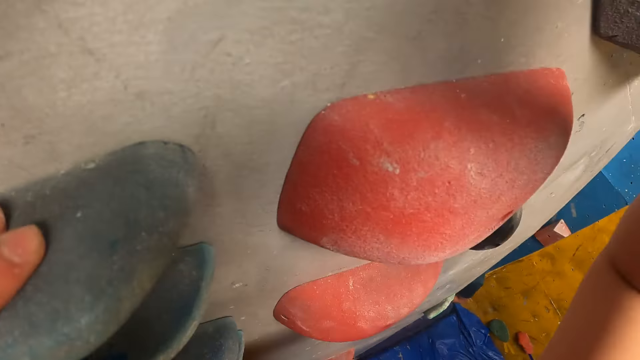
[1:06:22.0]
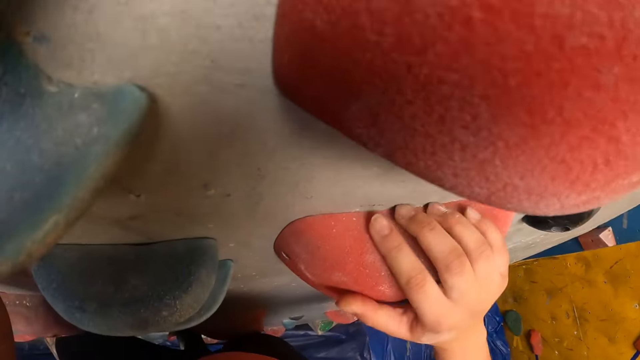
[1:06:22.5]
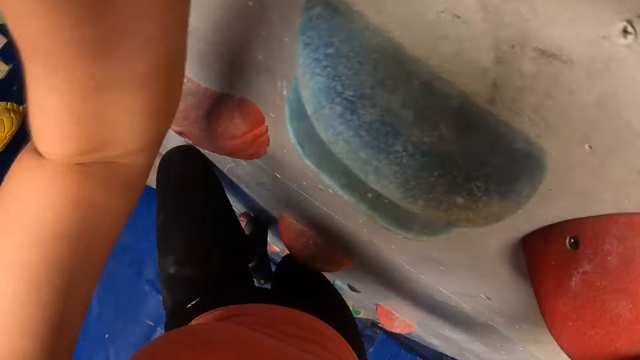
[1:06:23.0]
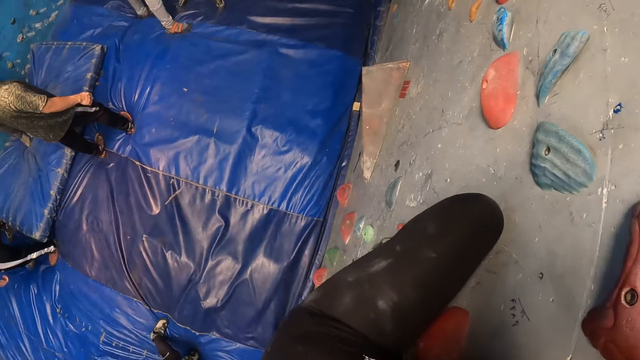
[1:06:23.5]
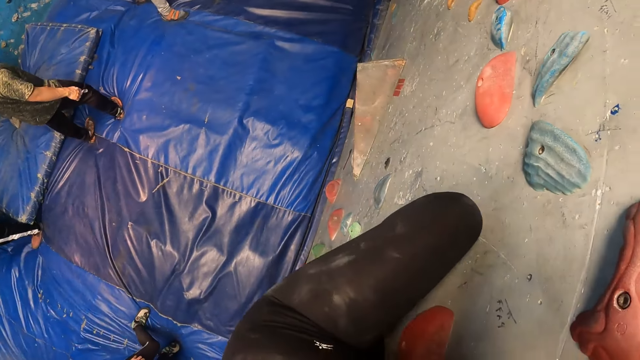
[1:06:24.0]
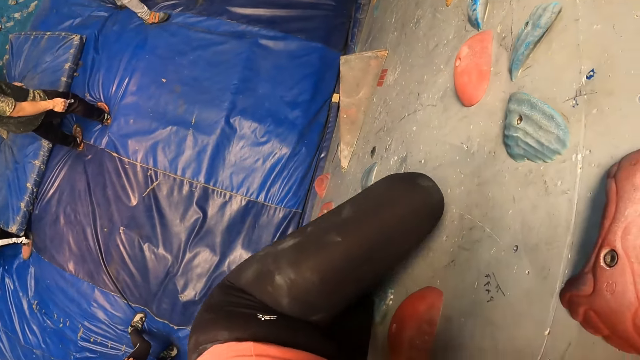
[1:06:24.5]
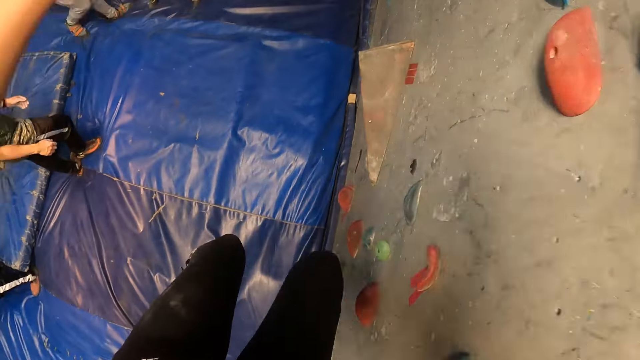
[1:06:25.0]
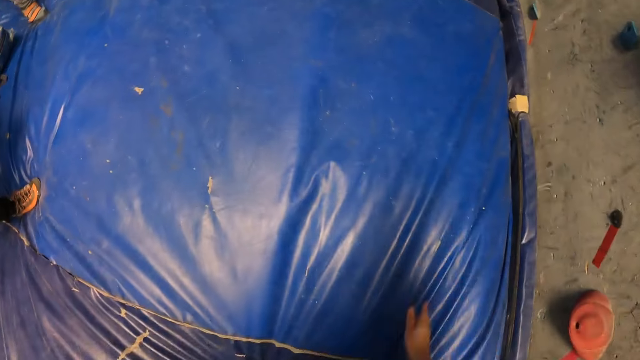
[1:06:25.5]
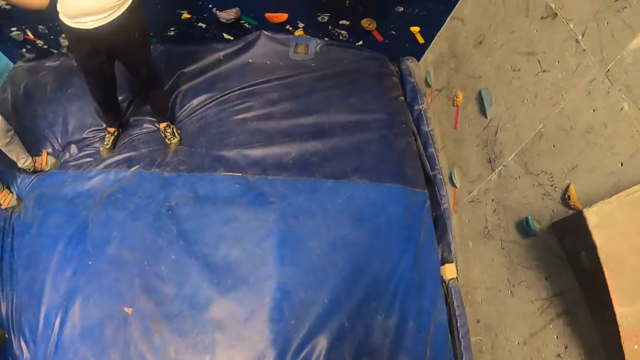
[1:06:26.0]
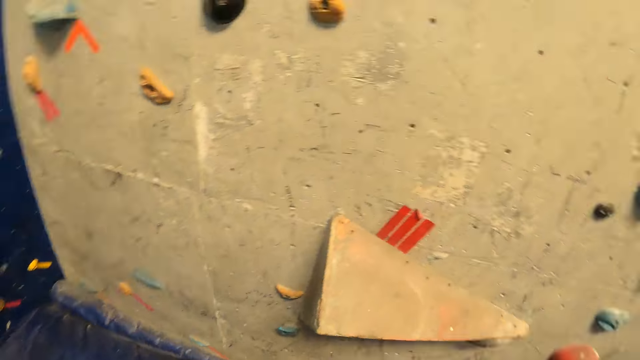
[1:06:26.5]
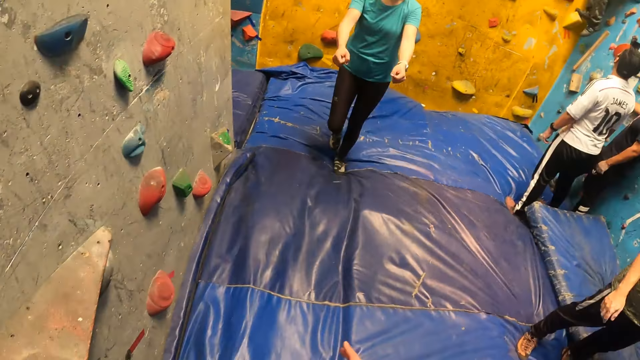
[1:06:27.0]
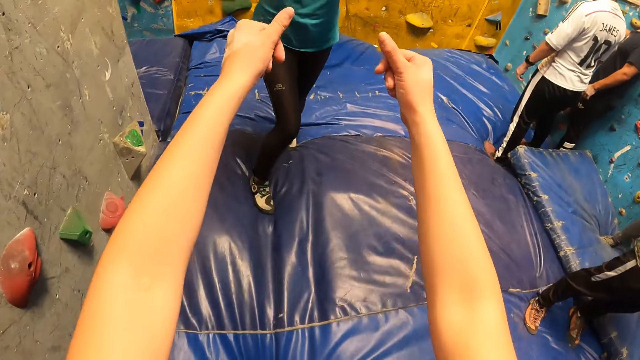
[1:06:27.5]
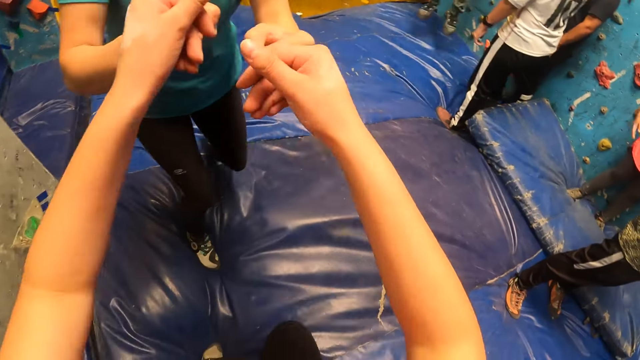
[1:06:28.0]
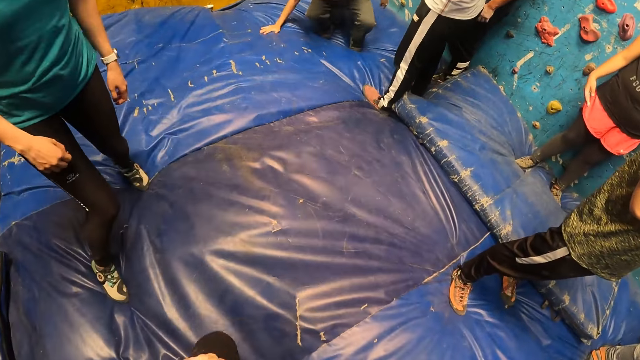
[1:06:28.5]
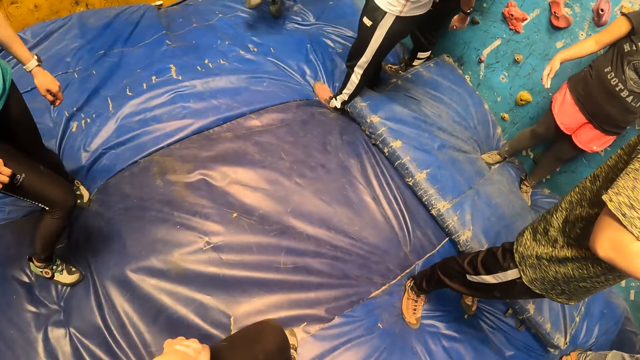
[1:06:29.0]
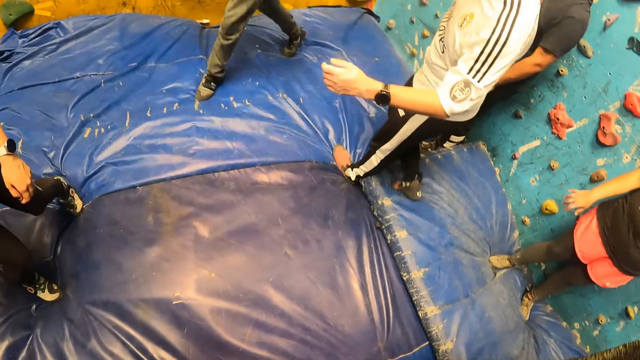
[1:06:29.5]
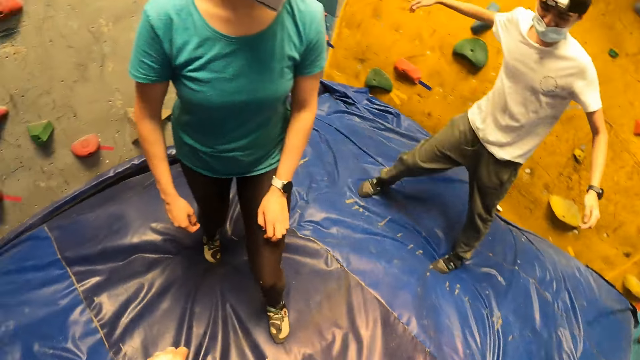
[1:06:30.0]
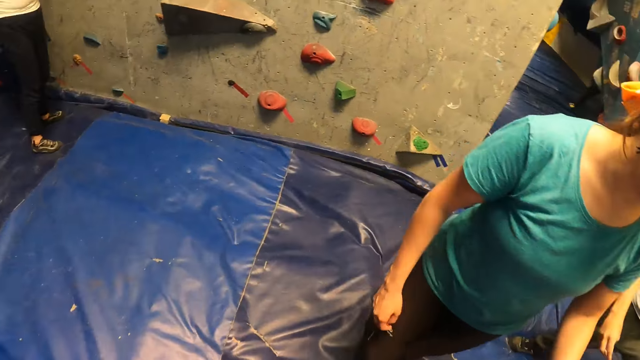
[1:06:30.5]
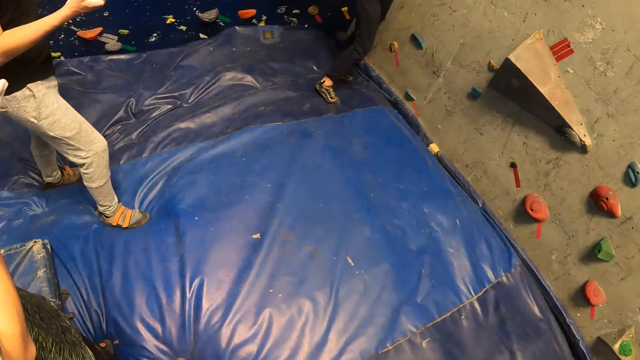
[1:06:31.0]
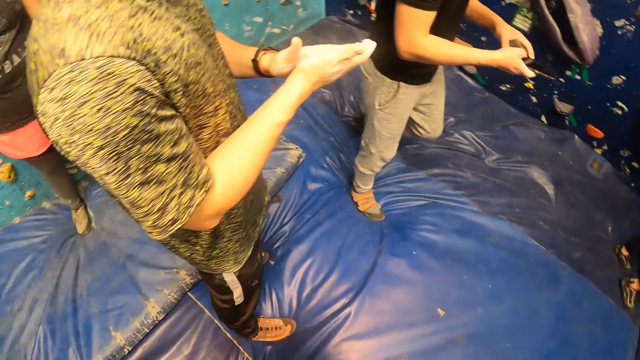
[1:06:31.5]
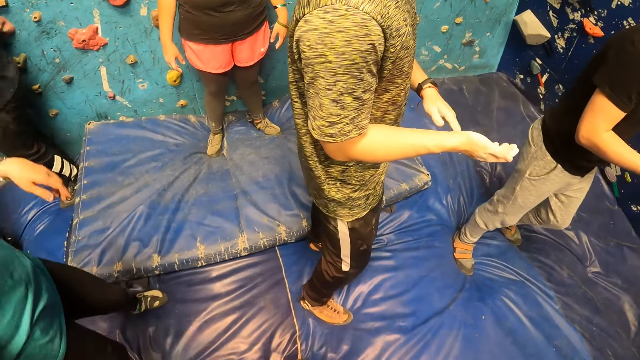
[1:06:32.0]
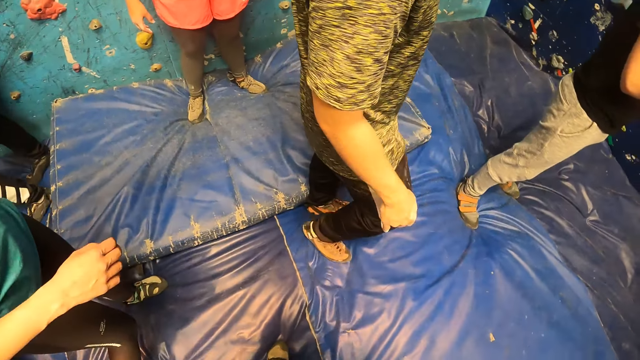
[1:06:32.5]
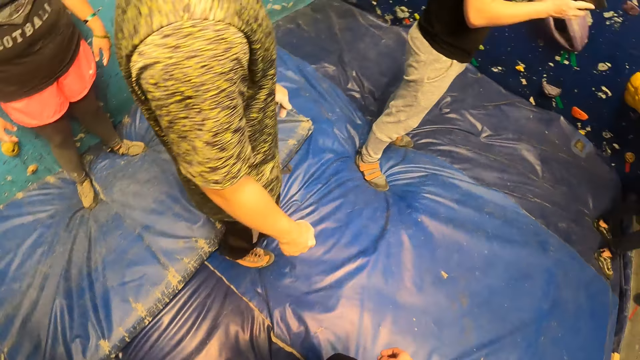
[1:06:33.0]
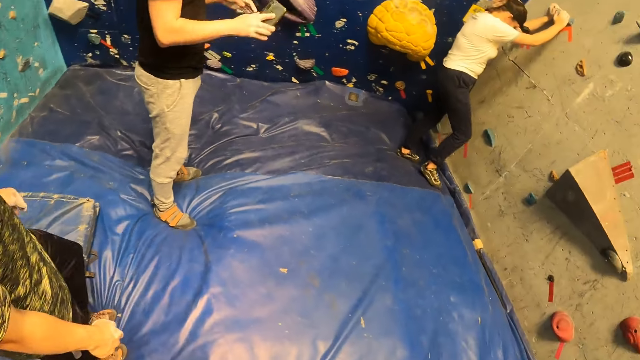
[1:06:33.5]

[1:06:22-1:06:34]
The camera wearer jumps to the ground. They press both thumbs with a woman. They hold hands with the woman. They look around.

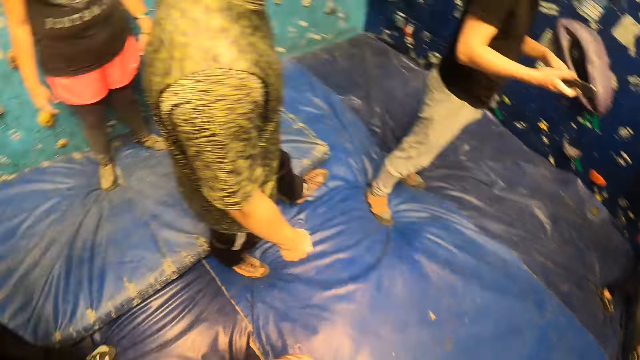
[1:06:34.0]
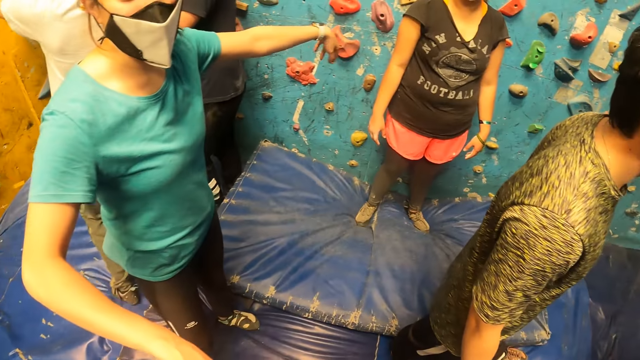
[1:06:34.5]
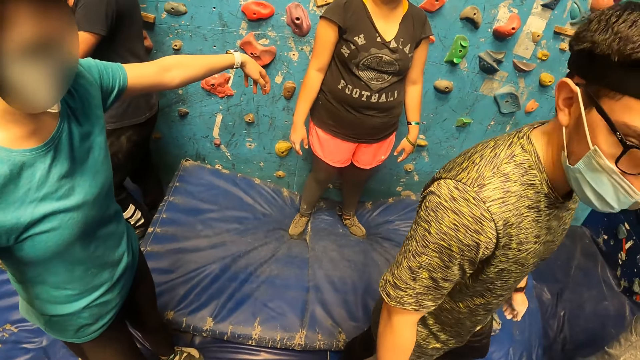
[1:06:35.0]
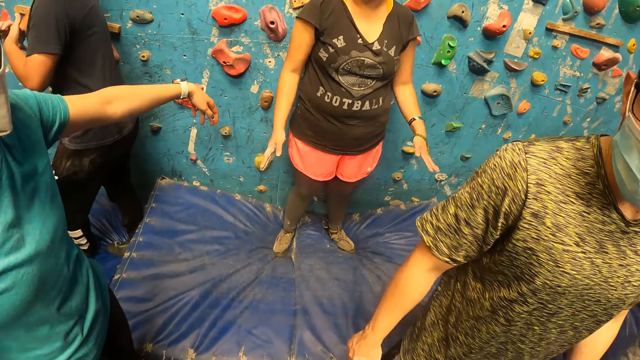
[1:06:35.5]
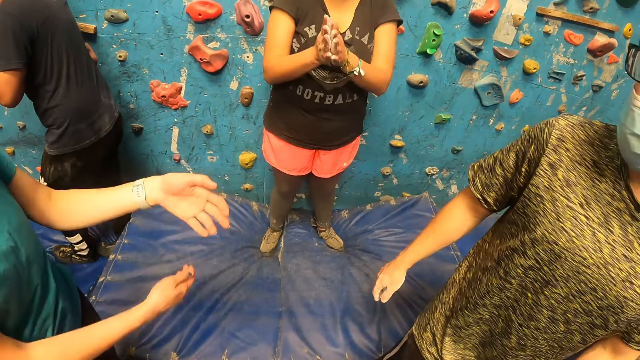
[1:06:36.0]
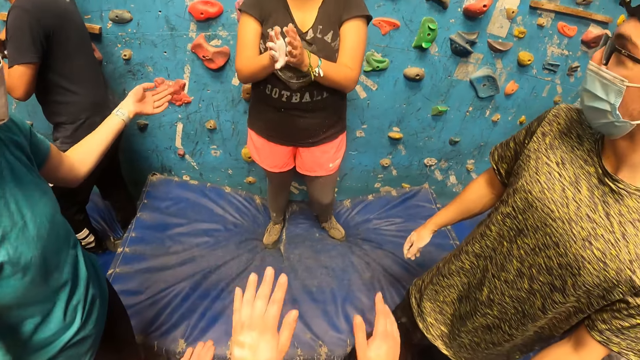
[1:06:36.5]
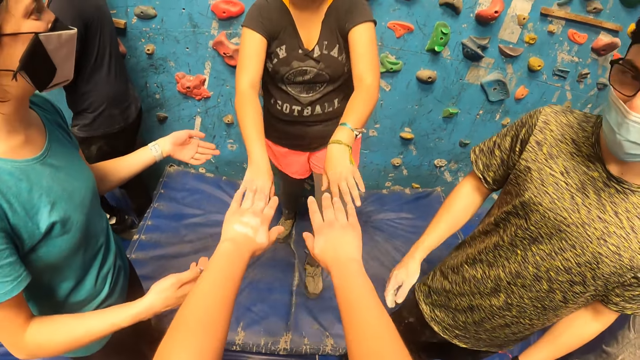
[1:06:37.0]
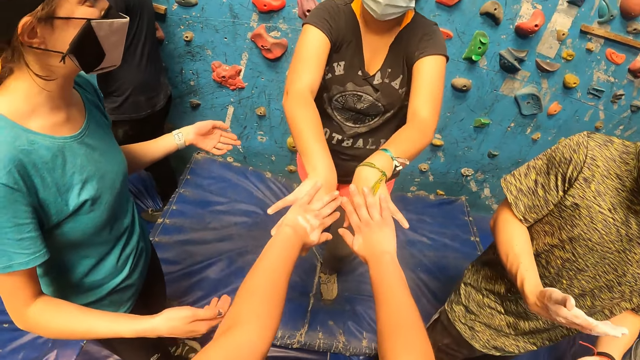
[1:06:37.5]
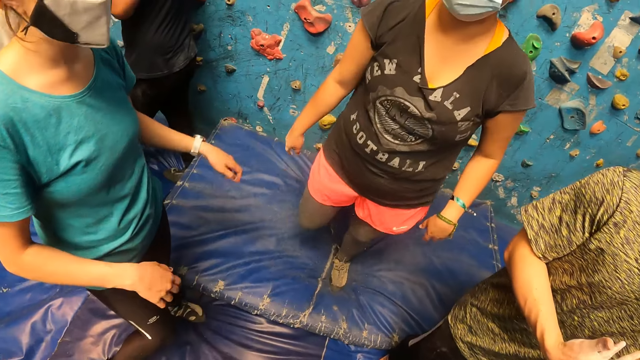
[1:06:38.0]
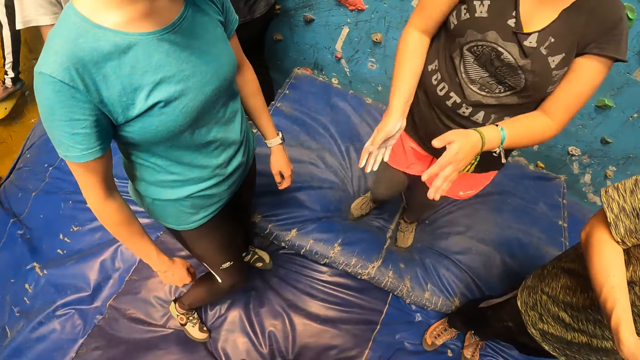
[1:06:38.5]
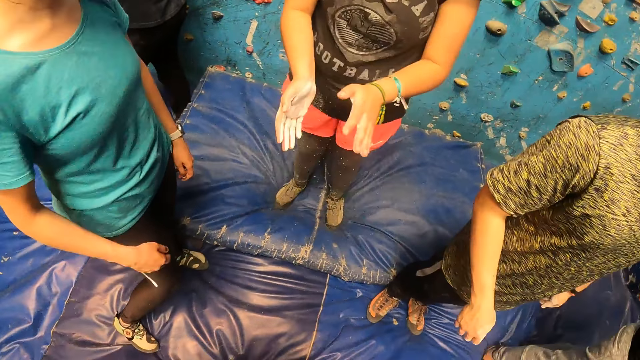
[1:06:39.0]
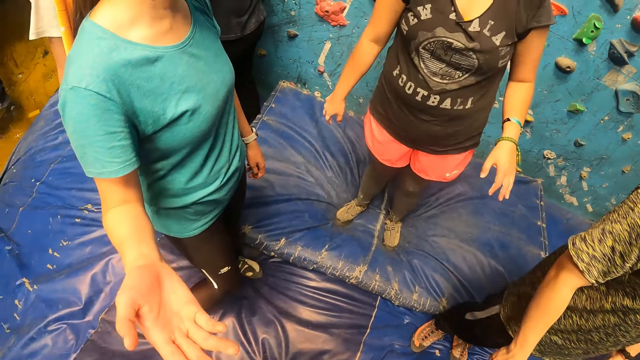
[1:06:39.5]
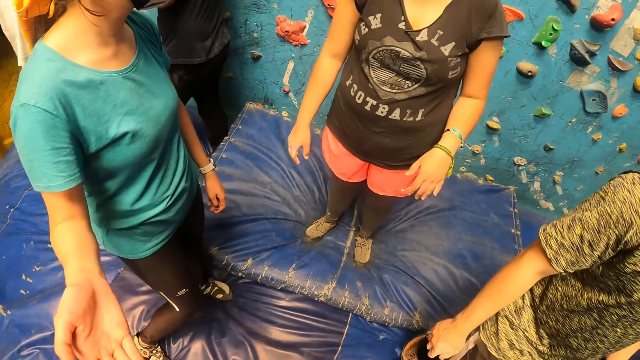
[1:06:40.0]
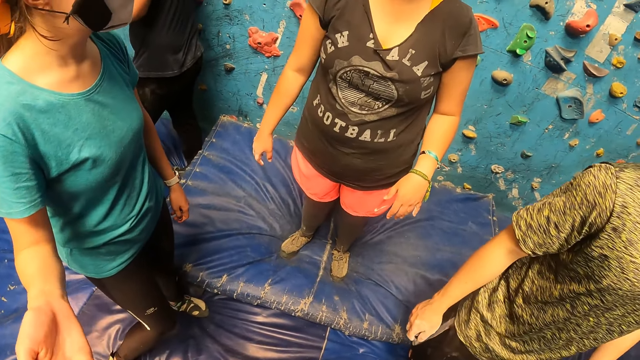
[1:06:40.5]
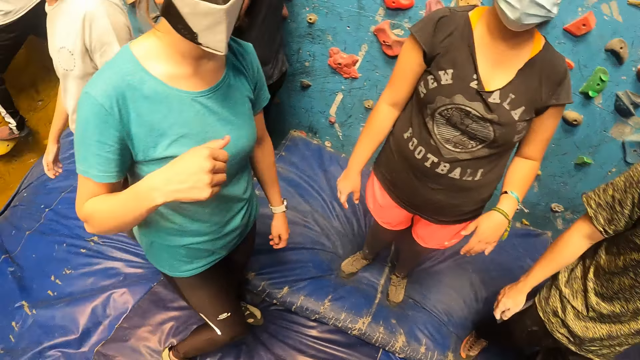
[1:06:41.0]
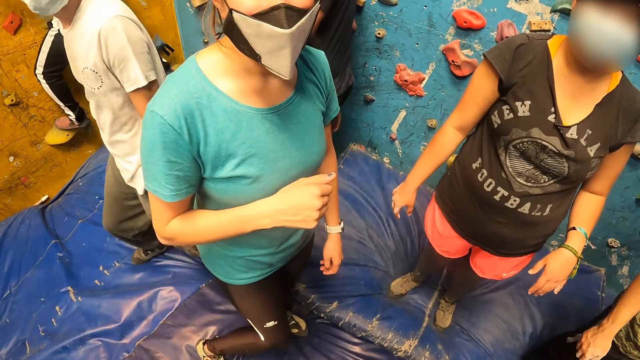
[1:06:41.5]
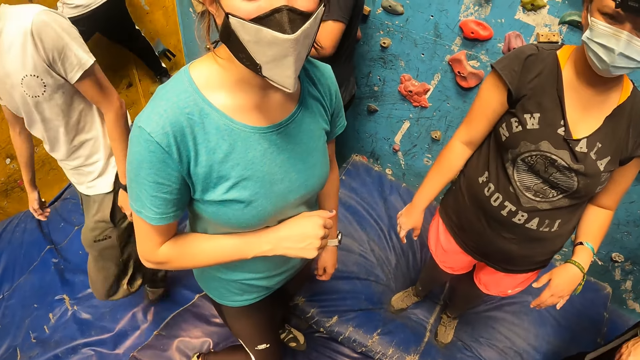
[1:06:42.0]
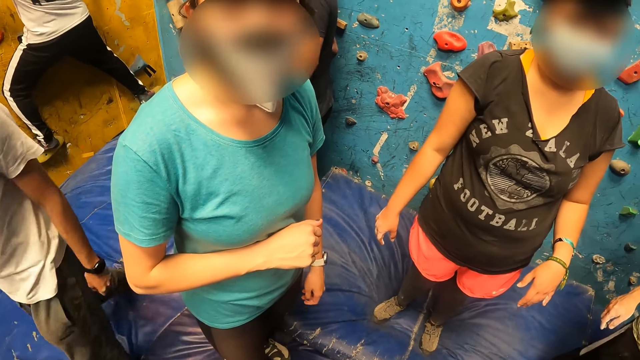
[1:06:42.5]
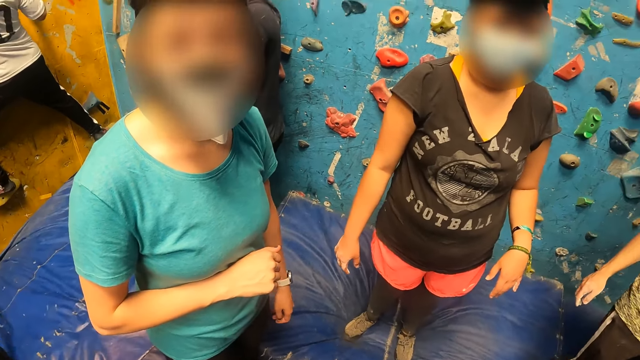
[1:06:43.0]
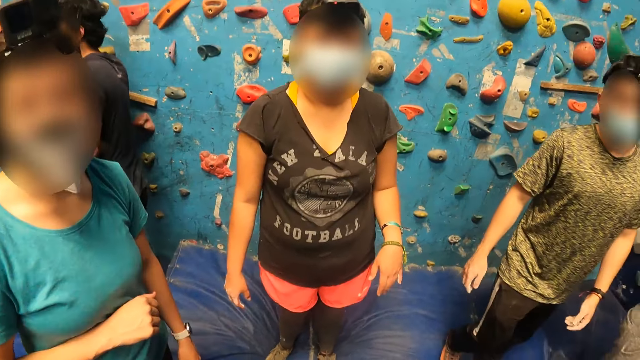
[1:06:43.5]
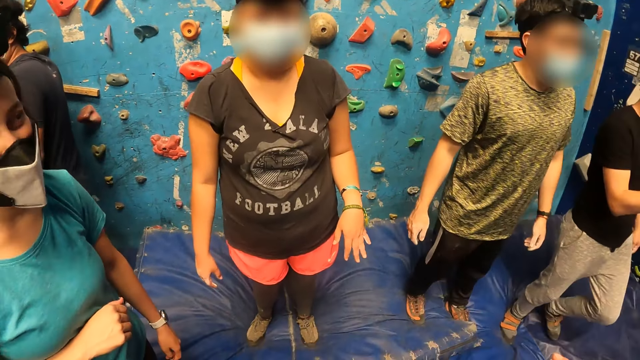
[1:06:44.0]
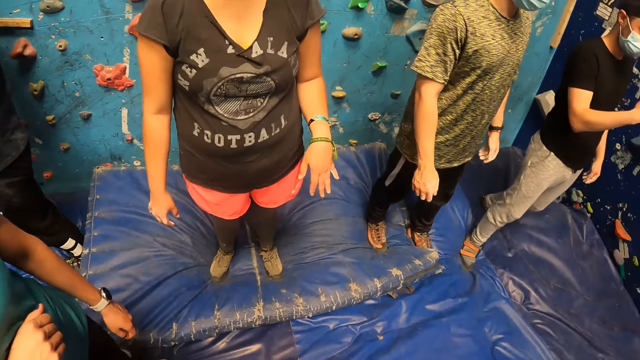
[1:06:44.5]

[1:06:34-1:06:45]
A woman claps both hands. The camera wearer holds hands with the woman. They touch the woman's hands with both hands. The woman claps both hands. Another woman interacts with the camera wearer. The other woman interacts with the first woman.
